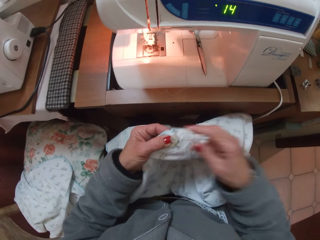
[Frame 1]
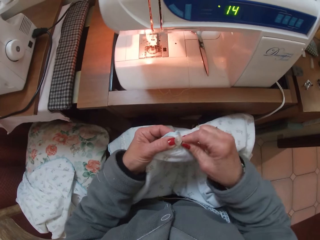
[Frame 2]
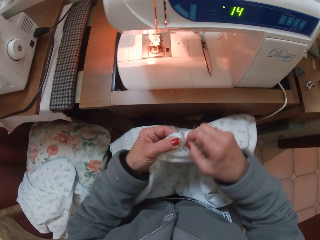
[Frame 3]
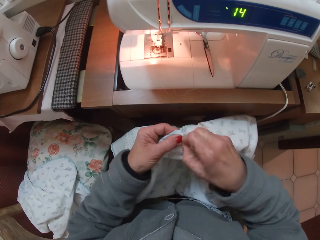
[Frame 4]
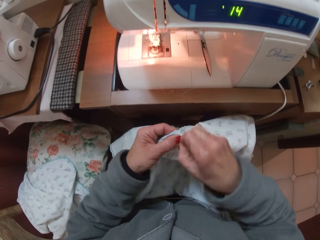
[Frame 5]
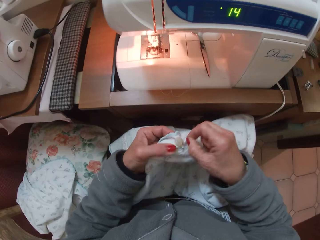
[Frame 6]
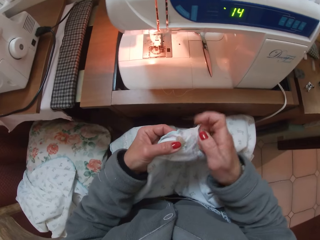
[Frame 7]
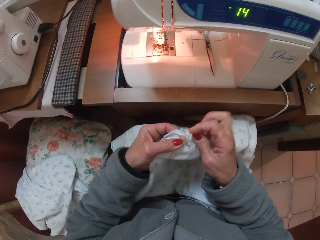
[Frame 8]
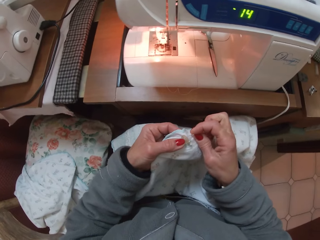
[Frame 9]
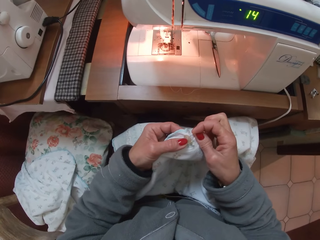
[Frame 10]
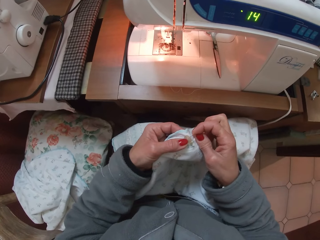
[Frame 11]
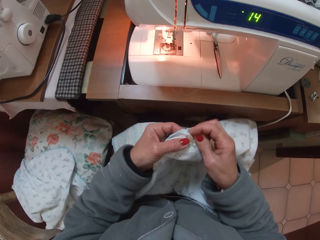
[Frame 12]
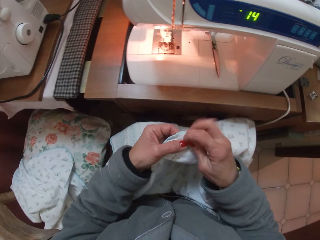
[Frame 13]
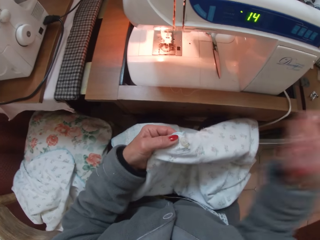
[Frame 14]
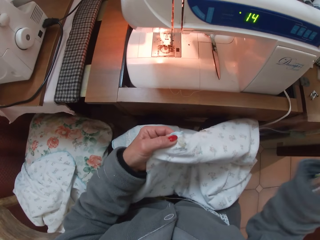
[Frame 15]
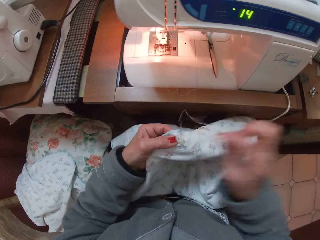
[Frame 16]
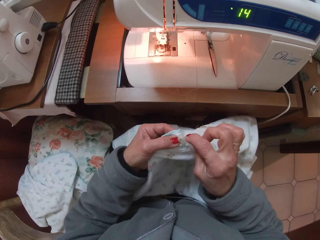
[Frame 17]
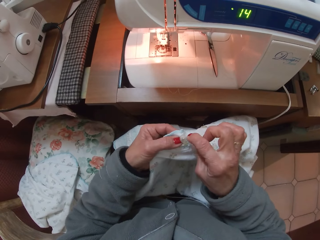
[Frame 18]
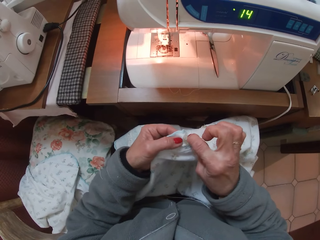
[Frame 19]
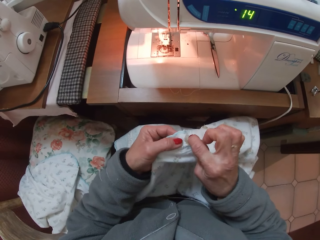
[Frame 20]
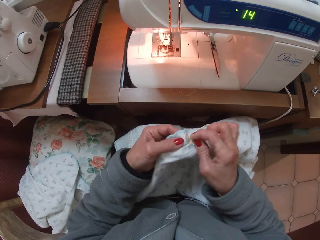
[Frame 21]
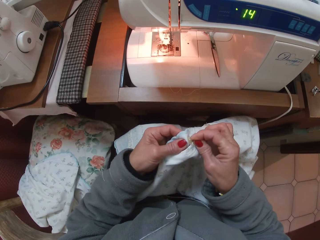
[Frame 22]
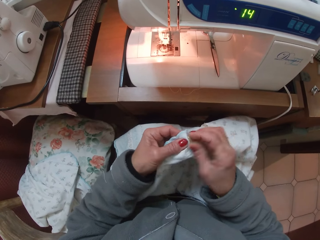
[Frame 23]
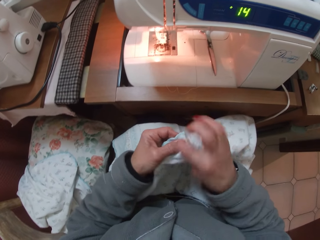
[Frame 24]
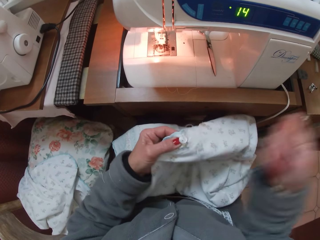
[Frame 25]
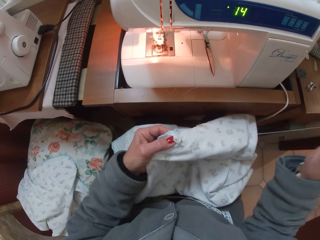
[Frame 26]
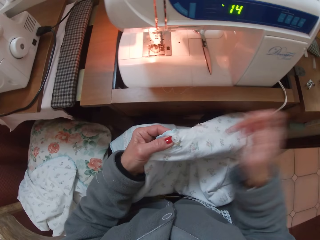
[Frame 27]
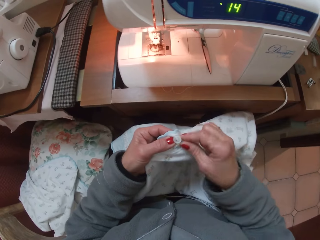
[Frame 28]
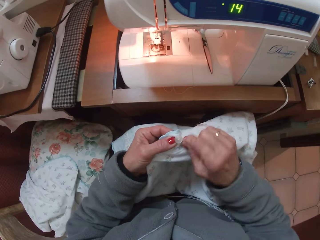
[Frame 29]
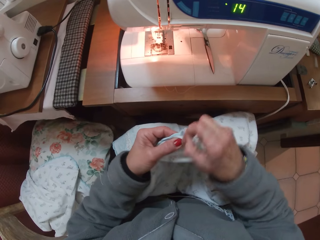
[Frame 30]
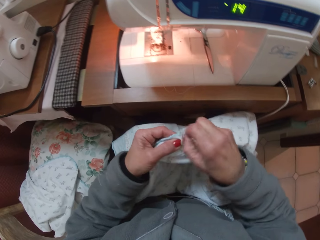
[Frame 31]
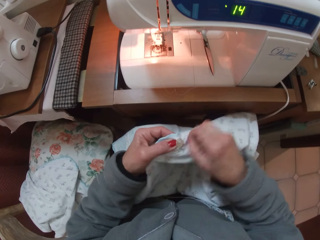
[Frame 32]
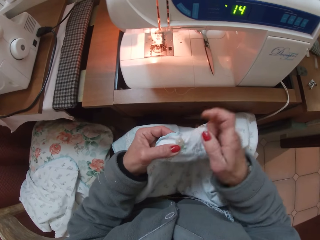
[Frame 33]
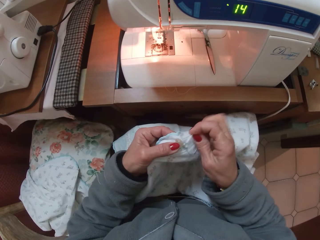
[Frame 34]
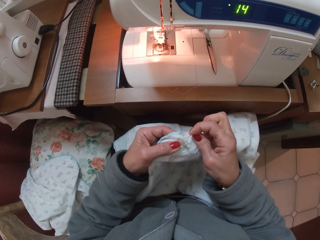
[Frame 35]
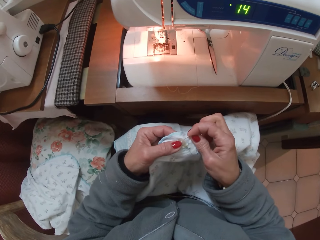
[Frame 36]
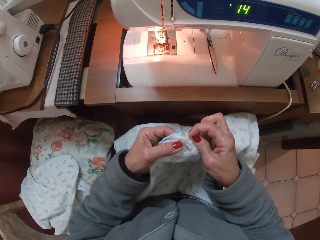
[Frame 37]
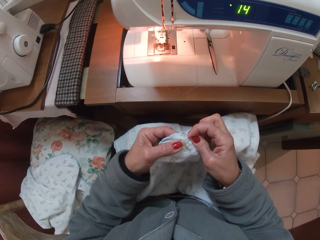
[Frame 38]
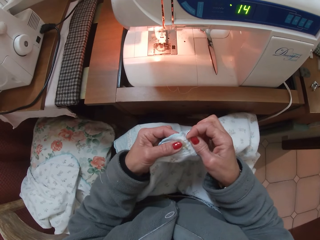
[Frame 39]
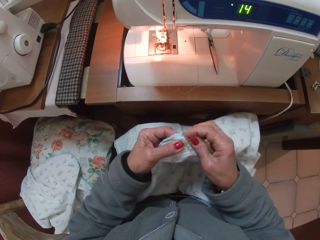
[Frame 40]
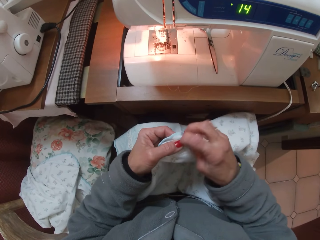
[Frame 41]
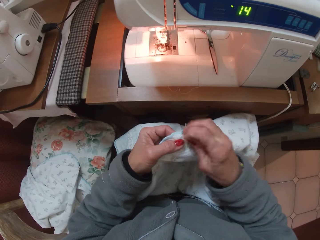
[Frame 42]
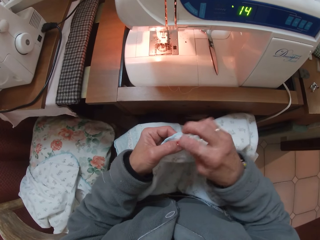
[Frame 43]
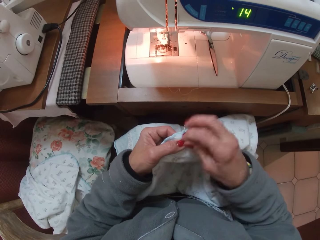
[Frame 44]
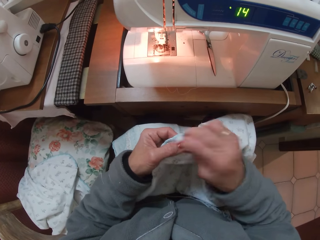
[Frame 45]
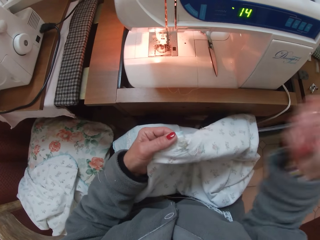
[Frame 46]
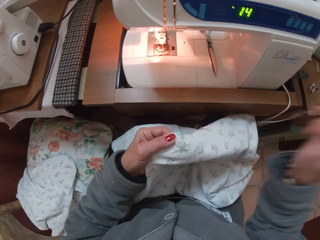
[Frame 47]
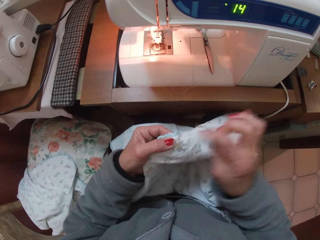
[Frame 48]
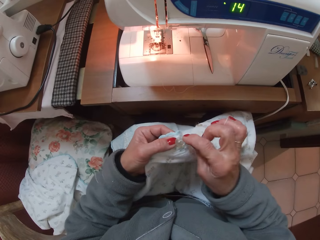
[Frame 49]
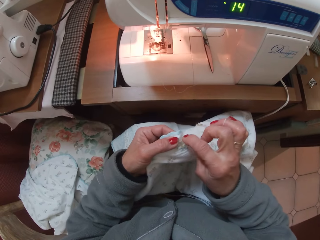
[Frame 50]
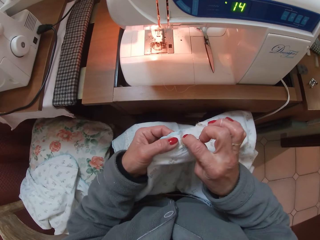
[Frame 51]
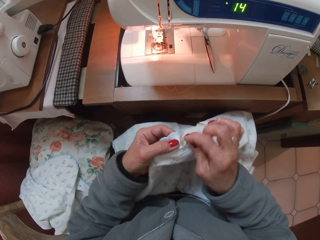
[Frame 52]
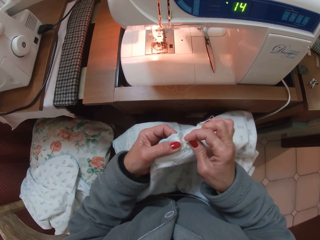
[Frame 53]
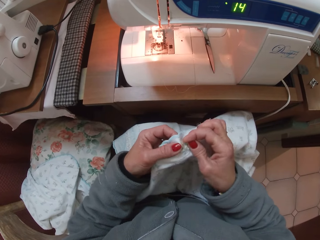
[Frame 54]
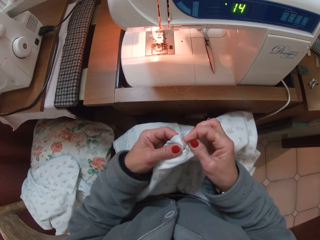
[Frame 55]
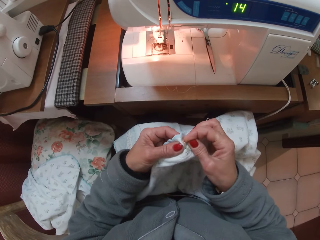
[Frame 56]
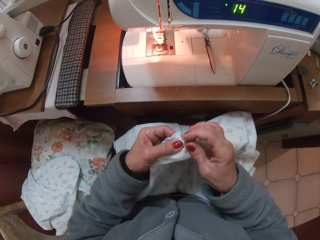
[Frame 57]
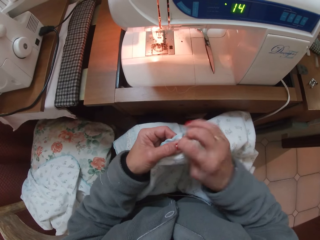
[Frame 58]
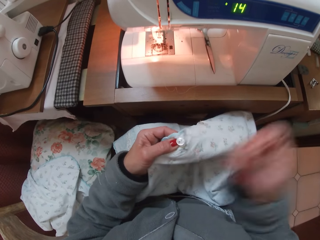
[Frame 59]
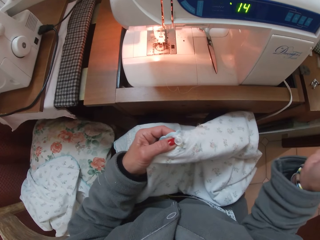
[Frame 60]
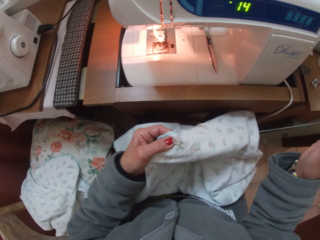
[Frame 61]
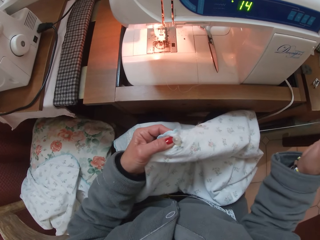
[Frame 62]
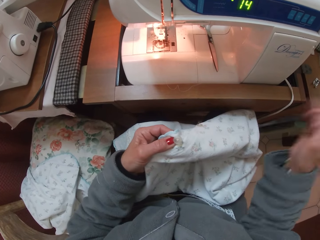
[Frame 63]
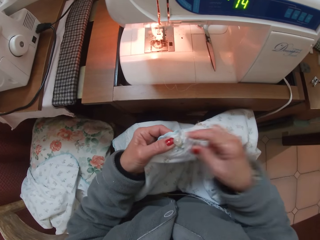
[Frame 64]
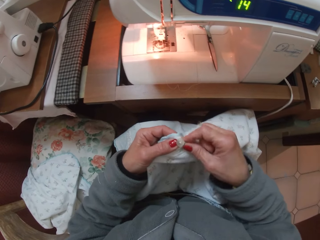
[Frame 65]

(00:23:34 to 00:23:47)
The camera wearer holds the button with her right hand. She winds the thread around the button with her right hand. She passes the needle and thread through the cloth and button with her right hand and pulls the needle and thread away from the cloth with her right hand. She stitches the button on the cloth. She passes the needle and thread through the cloth and button with her right hand and pulls the needle and thread away from the cloth with her right hand. She winds the thread around the button with her right hand. She passes the needle and thread through the cloth and button with her right hand and pulls the needle and thread away from the cloth with her right hand. She stitches the button on the cloth. She passes the needle and thread through the cloth and button with her right hand and pulls the needle and thread away from the cloth with her right hand.

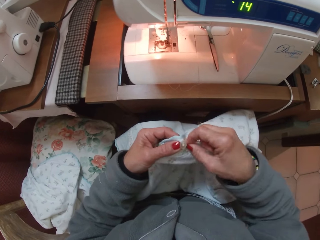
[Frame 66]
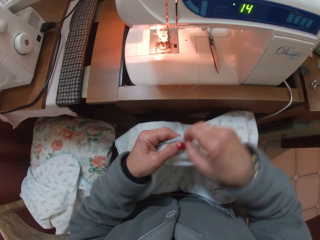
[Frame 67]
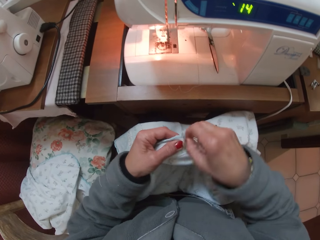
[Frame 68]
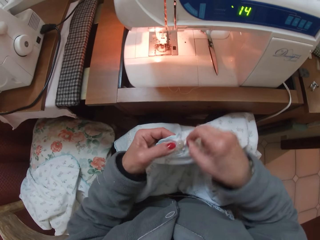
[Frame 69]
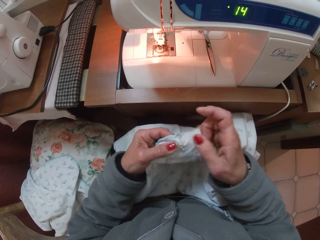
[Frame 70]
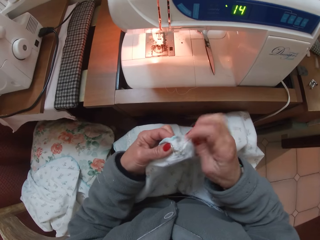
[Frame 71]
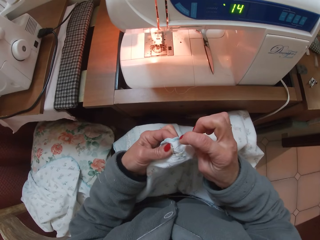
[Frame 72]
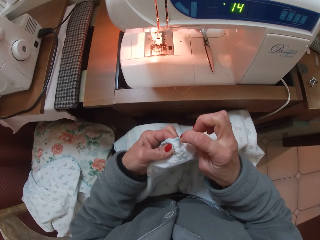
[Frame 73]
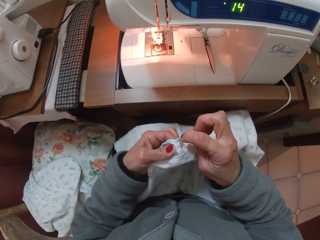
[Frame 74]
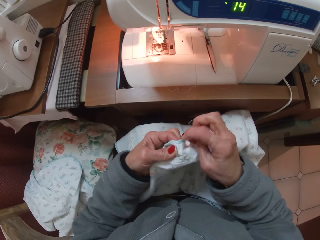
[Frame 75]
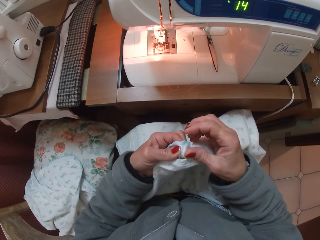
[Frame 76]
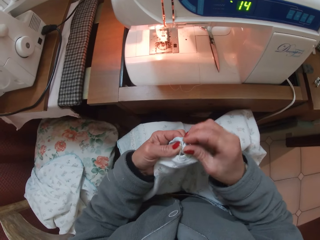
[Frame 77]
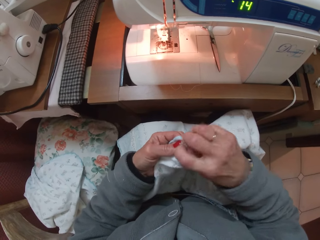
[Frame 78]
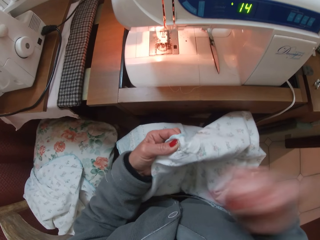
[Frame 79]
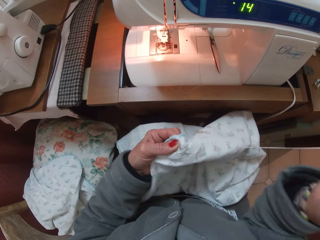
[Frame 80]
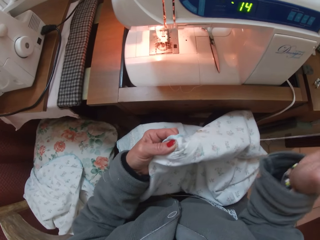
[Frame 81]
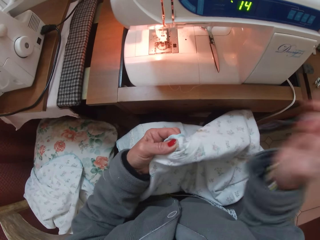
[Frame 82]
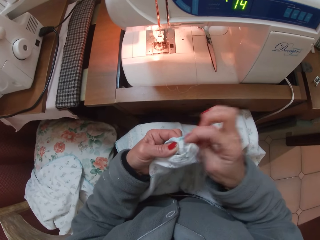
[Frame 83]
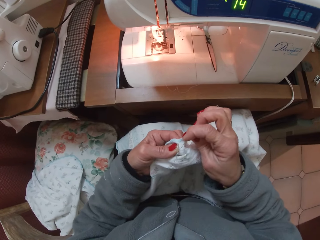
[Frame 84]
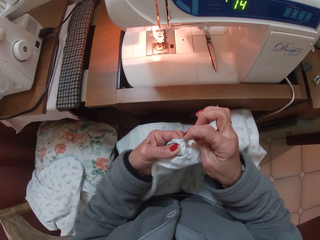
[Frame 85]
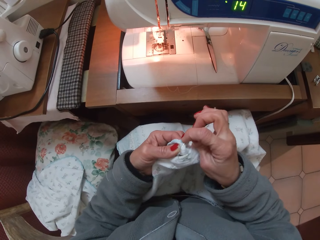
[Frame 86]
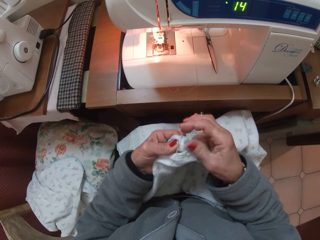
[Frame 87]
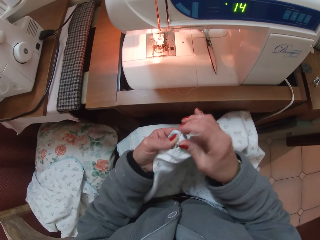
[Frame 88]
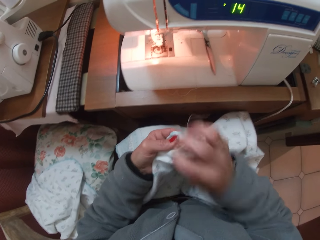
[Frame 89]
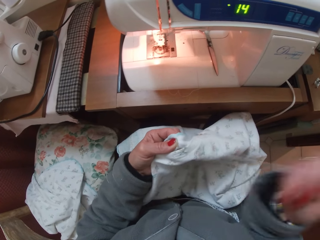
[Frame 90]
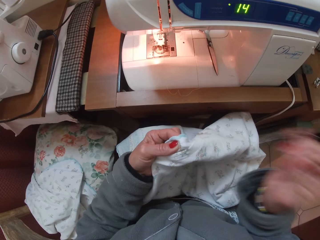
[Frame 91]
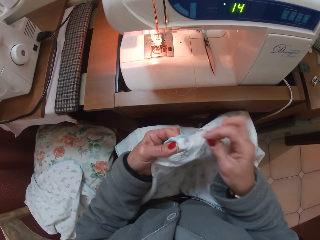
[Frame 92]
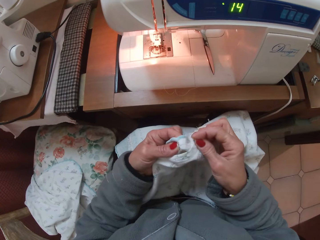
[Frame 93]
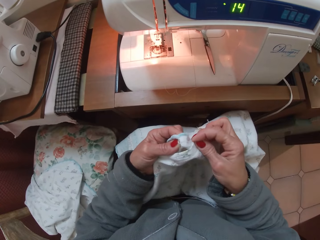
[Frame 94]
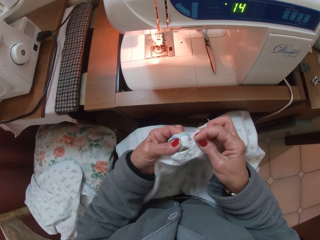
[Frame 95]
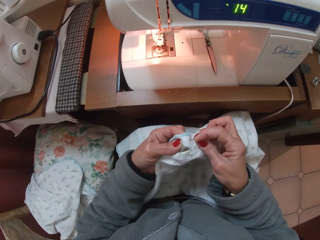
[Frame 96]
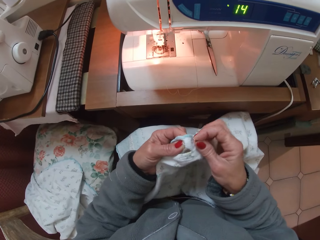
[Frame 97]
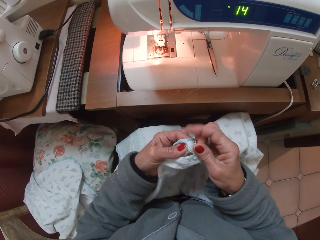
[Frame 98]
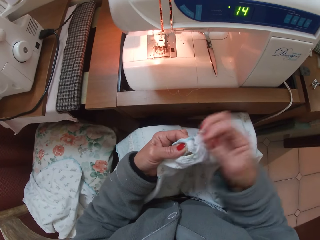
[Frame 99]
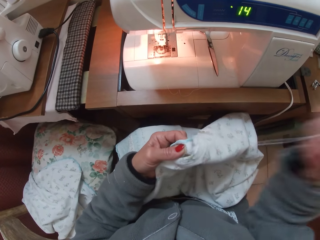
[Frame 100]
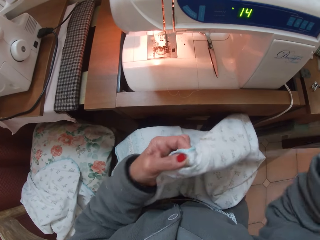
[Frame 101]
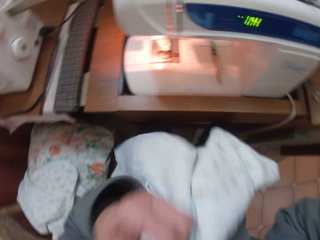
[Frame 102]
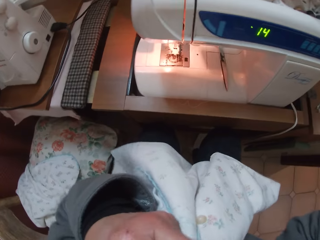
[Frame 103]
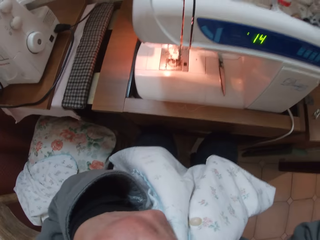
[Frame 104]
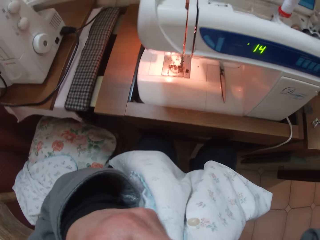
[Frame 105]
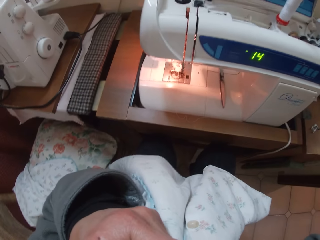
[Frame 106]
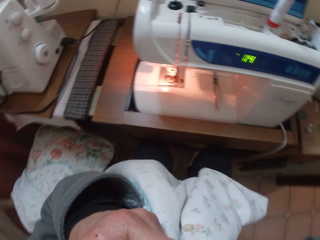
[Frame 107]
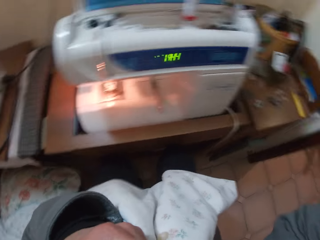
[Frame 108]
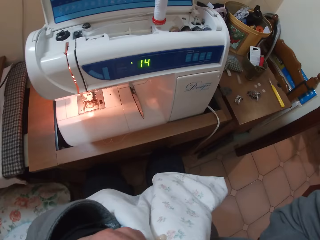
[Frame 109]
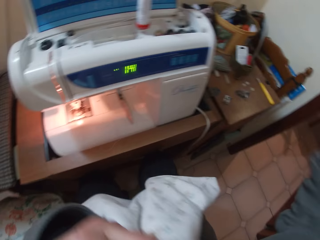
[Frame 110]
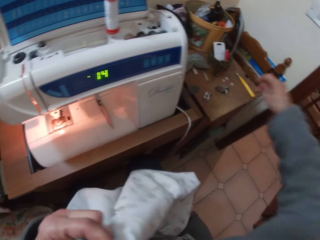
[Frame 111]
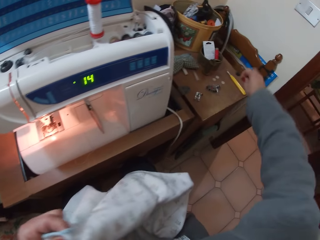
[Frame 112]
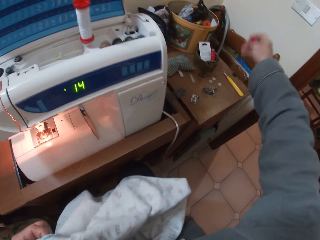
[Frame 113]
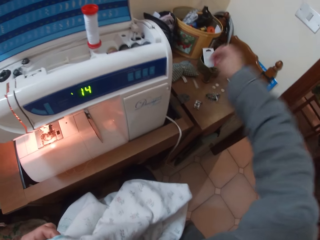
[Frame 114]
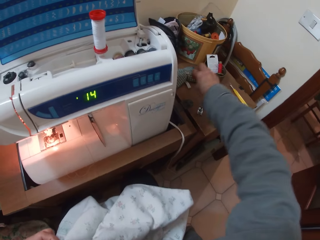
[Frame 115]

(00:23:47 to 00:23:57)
The camera wearer winds the thread around the button with her right hand. She passes the needle and thread through the cloth and button with her right hand and pulls the needle and thread away from the cloth with her right hand. She stitches the button on the cloth. She passes the needle and thread through the cloth and button with her right hand and pulls the needle and thread away from the cloth with her right hand. She passes the needle and thread through the cloth and button with her right hand and pulls the needle and thread away from the cloth with her right hand. She raises the cloth with her left hand towards her mouth. She cuts off the thread. She turns her head to the right.
